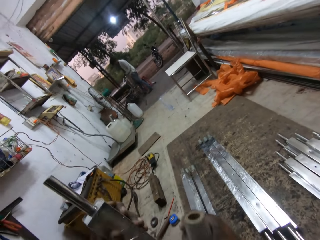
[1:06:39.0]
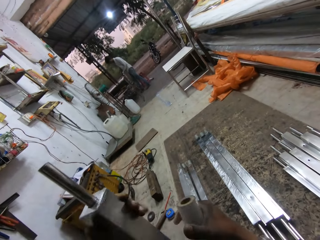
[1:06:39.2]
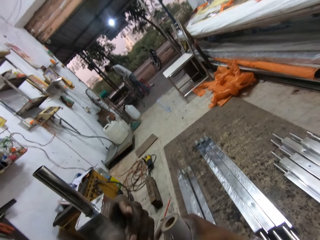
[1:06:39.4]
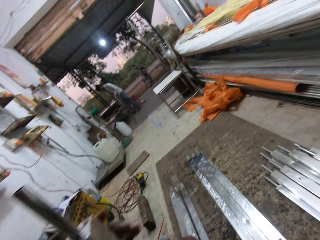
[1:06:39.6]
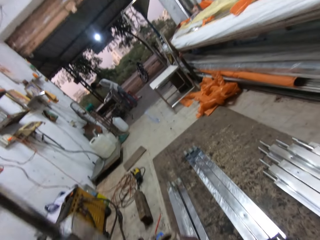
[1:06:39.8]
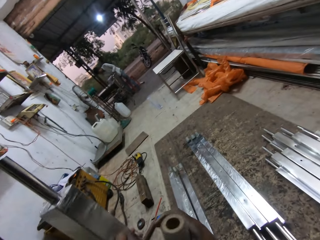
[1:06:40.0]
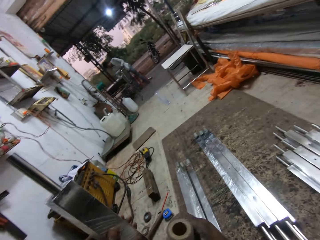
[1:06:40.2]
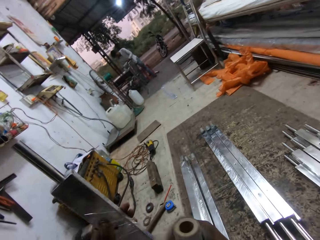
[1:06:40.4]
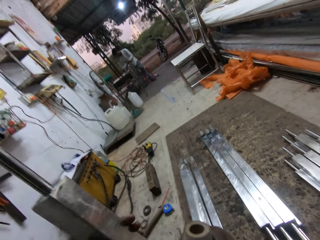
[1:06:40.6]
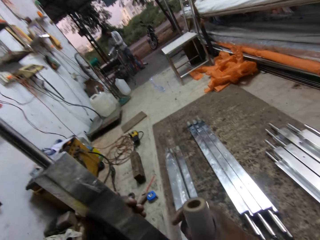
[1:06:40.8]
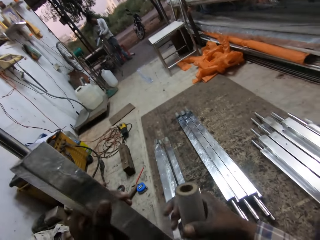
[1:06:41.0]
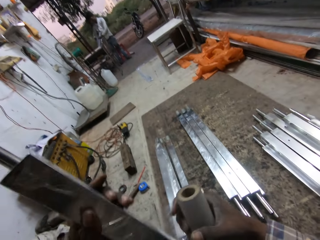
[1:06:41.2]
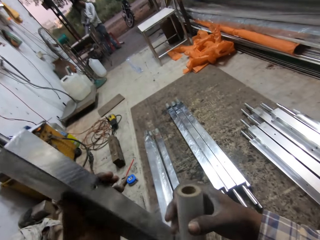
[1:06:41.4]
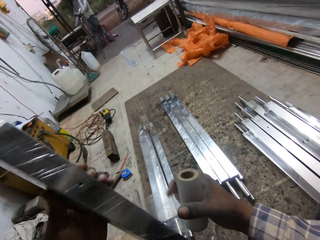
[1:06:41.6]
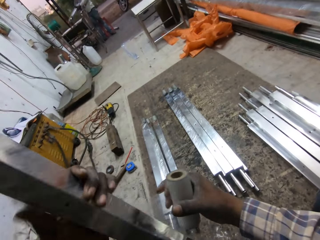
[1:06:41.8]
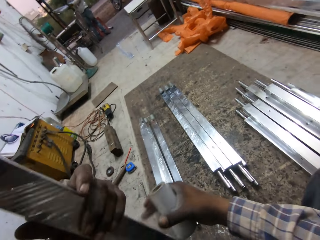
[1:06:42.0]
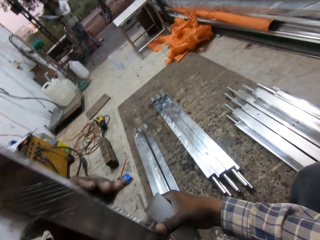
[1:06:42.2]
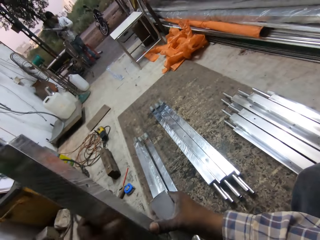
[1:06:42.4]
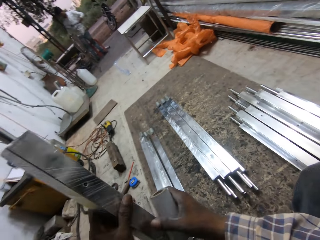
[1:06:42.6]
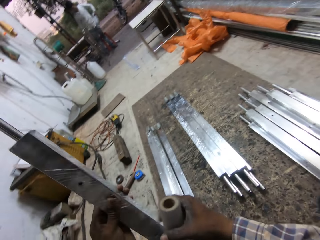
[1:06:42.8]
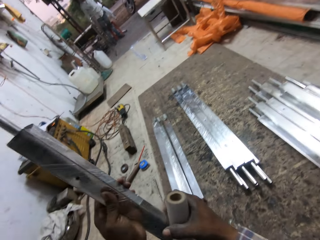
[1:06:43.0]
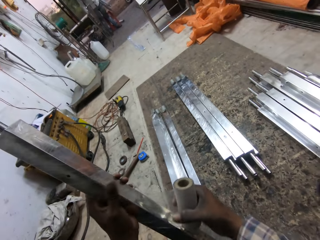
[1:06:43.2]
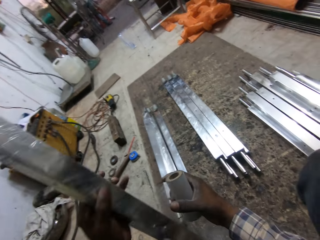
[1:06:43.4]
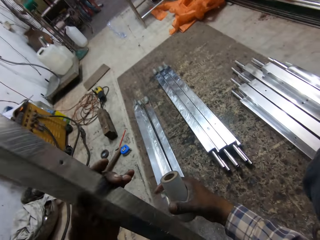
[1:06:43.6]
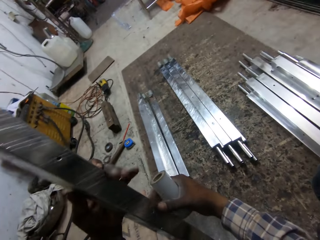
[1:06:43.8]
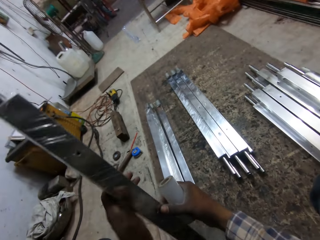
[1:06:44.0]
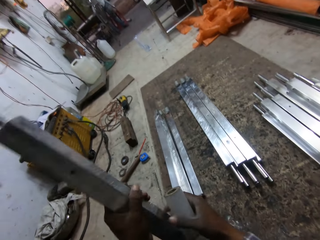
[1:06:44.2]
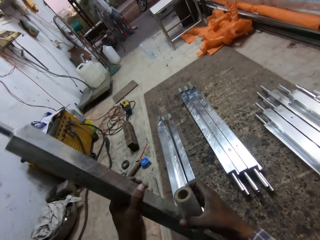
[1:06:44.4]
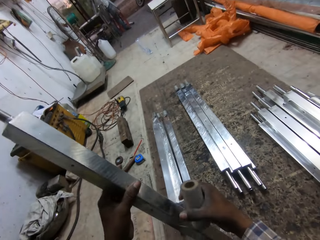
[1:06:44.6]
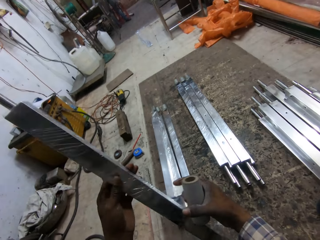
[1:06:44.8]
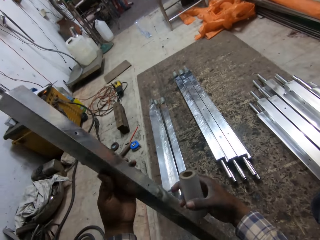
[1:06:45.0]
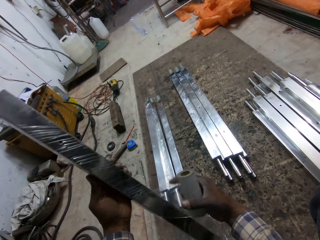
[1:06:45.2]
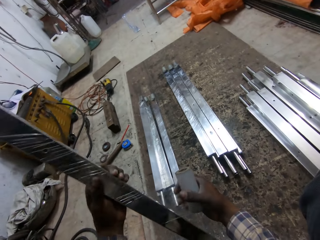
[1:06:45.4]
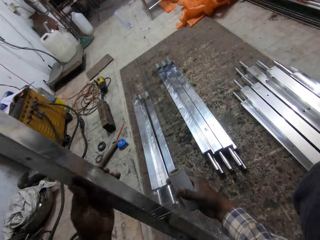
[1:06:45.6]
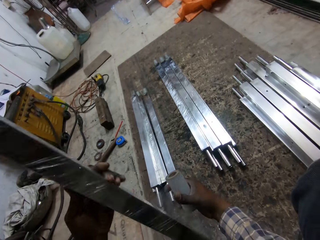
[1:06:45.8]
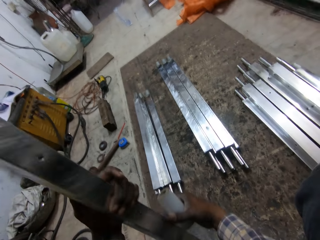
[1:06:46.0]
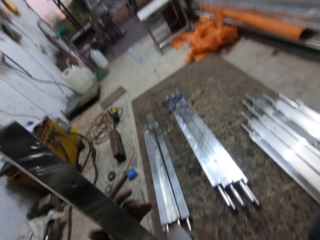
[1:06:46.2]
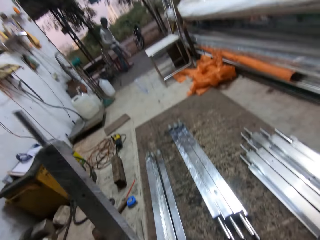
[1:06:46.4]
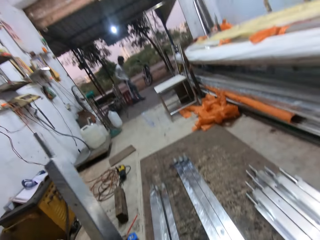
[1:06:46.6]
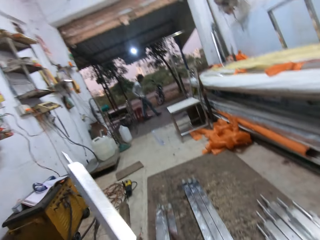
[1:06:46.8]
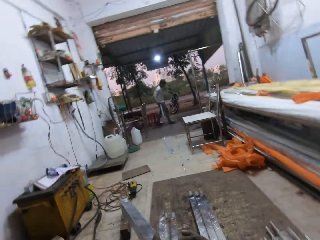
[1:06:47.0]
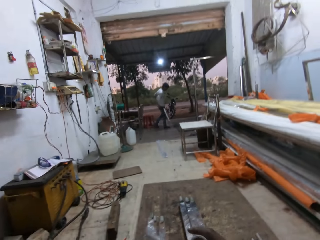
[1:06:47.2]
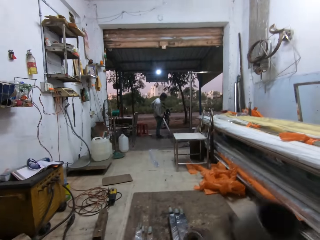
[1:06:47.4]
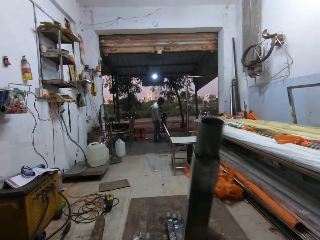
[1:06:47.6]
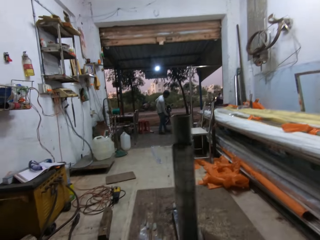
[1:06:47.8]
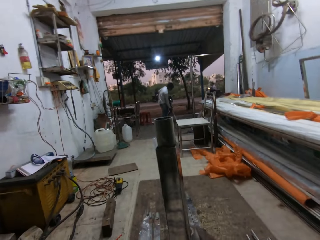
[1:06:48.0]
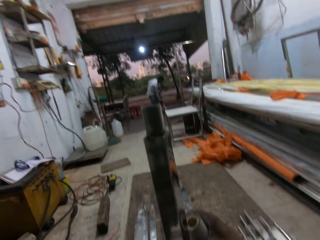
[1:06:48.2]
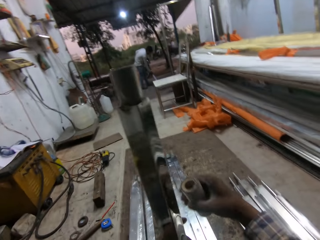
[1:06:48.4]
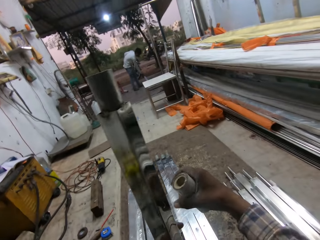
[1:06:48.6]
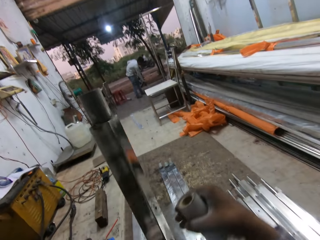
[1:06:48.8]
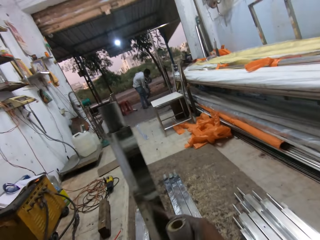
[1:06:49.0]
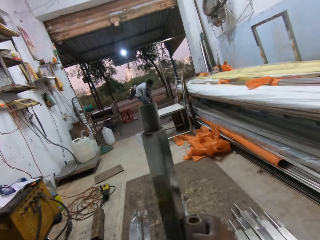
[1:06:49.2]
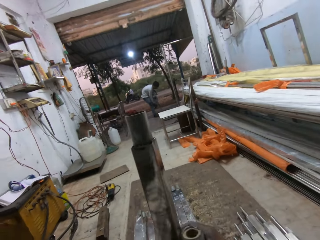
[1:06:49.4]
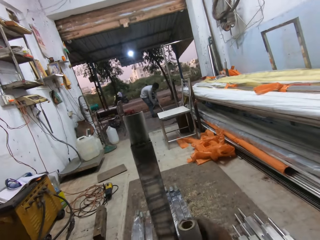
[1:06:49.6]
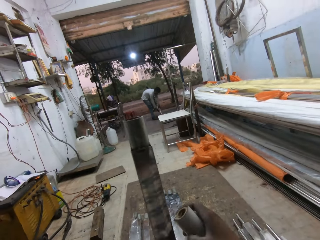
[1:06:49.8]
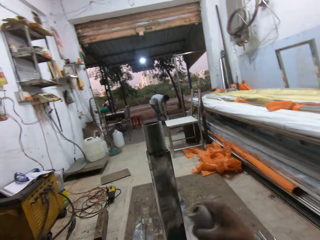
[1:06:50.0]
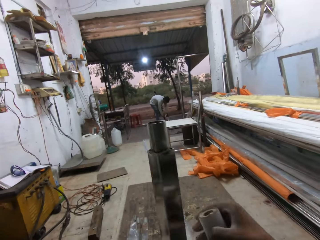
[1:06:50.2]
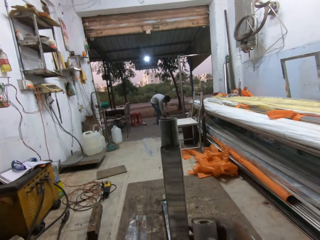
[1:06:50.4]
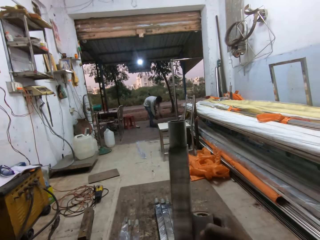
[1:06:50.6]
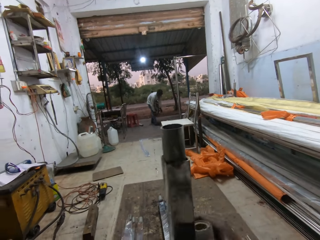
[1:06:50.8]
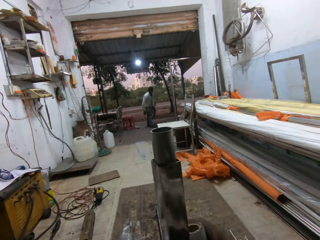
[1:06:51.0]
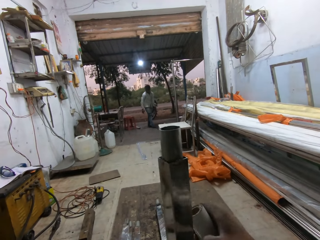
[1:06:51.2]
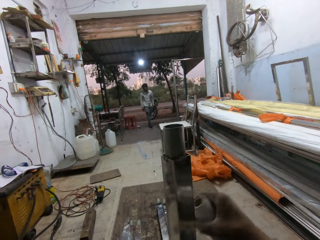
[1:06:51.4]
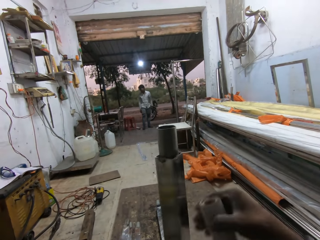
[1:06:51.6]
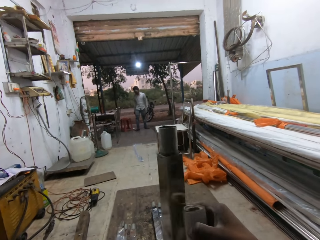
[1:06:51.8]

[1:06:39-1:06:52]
The man picks some square steel rods from the table with his right hand and passes the square steel rods from his right hand to his left hand. The camera wearer turns the steel metal. The man places the square steel rods in his hands on the floor. The camera wearer wraps the steel metal with the tape.

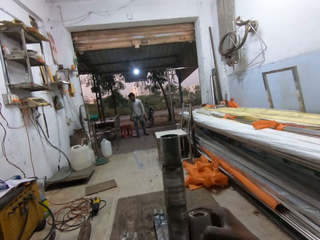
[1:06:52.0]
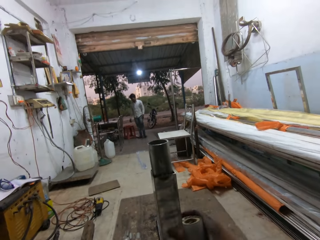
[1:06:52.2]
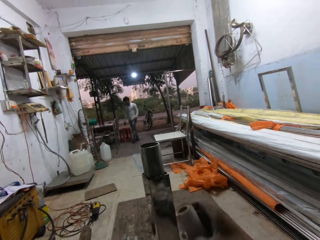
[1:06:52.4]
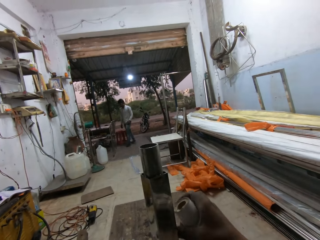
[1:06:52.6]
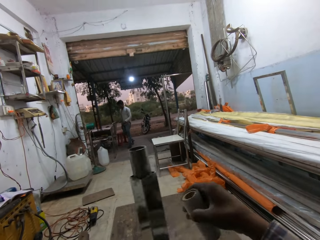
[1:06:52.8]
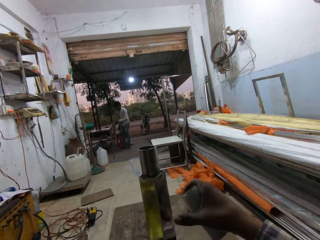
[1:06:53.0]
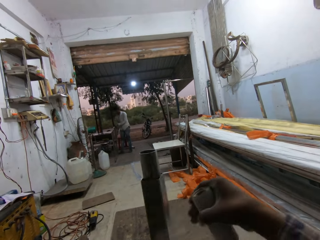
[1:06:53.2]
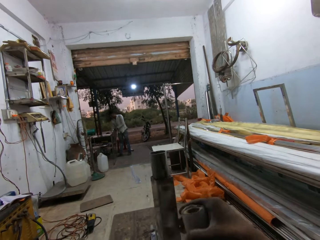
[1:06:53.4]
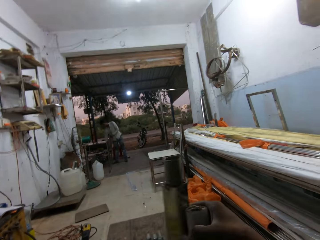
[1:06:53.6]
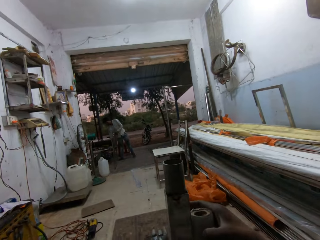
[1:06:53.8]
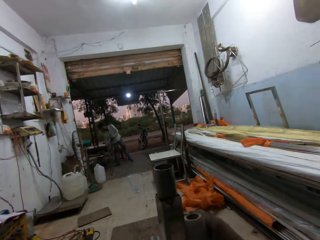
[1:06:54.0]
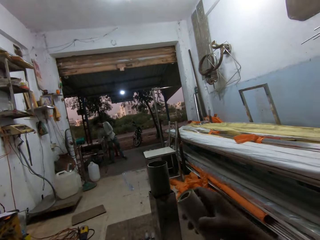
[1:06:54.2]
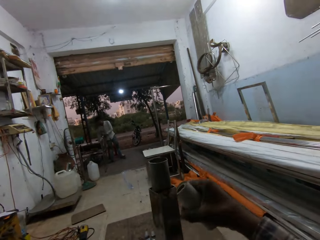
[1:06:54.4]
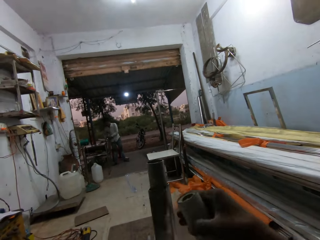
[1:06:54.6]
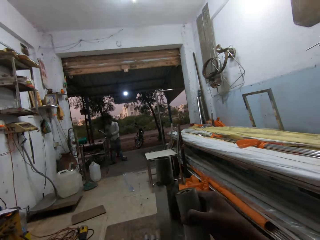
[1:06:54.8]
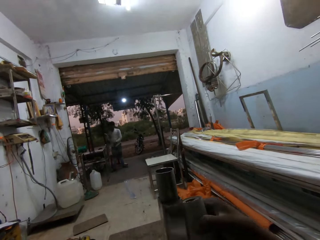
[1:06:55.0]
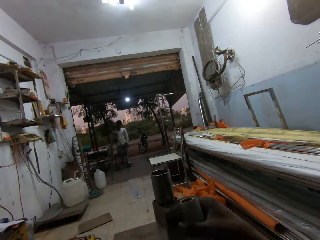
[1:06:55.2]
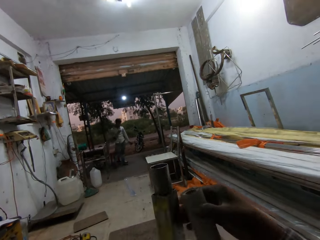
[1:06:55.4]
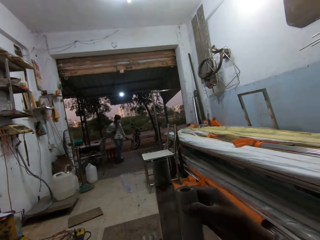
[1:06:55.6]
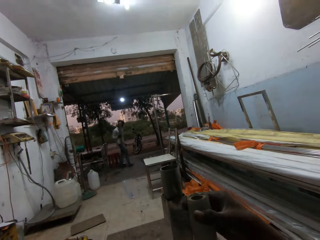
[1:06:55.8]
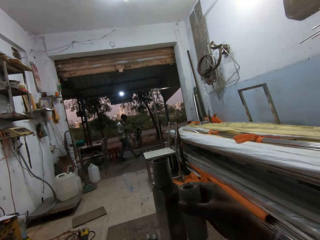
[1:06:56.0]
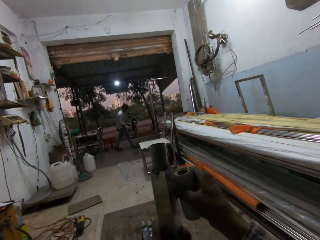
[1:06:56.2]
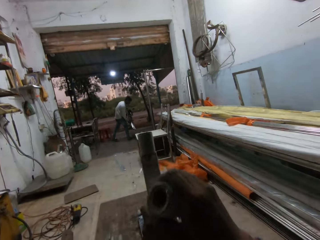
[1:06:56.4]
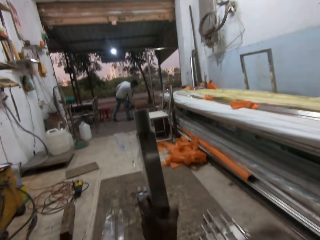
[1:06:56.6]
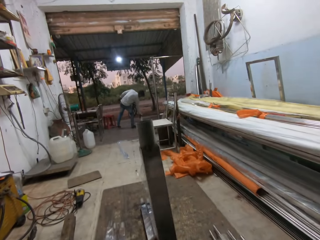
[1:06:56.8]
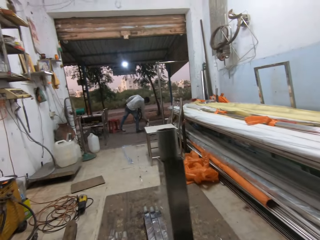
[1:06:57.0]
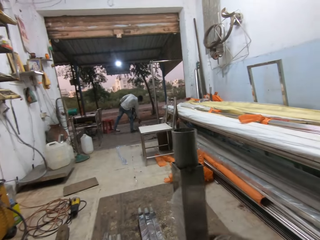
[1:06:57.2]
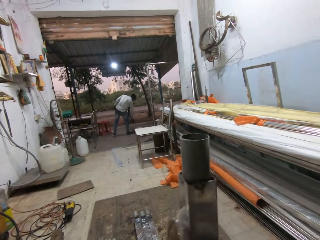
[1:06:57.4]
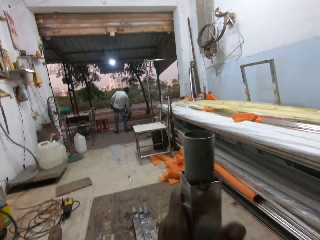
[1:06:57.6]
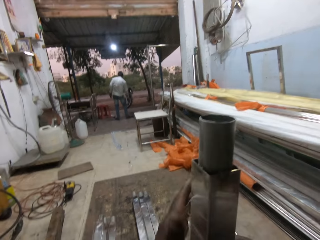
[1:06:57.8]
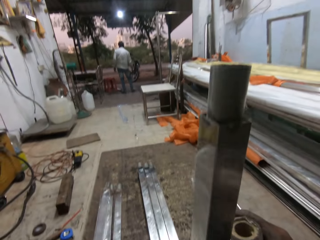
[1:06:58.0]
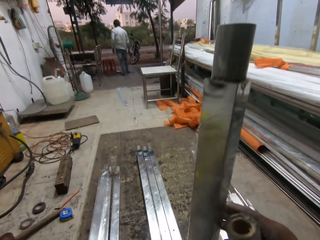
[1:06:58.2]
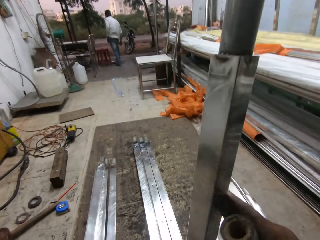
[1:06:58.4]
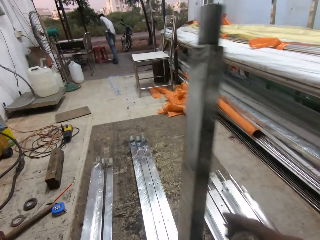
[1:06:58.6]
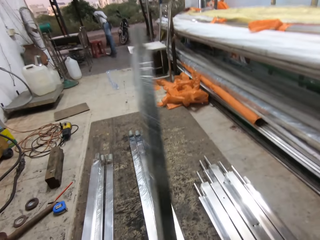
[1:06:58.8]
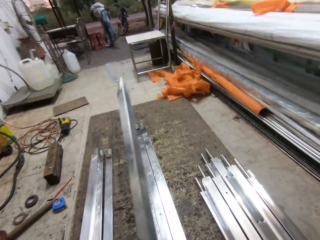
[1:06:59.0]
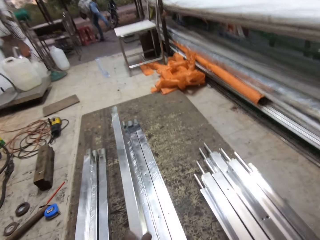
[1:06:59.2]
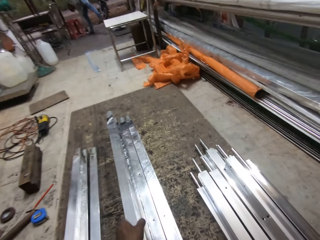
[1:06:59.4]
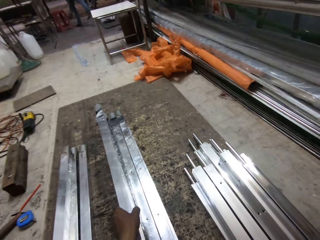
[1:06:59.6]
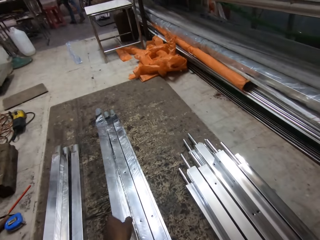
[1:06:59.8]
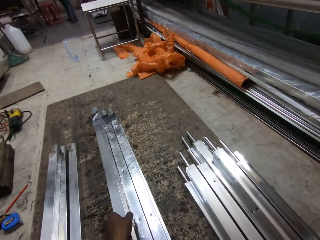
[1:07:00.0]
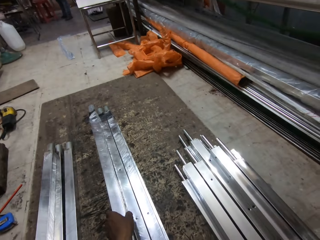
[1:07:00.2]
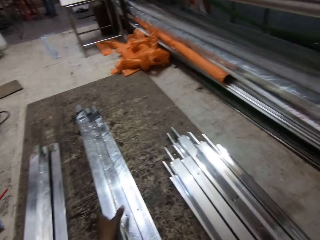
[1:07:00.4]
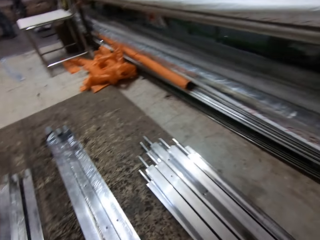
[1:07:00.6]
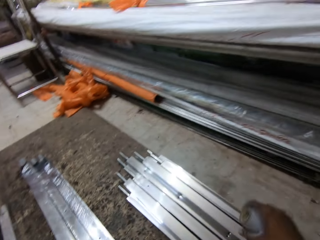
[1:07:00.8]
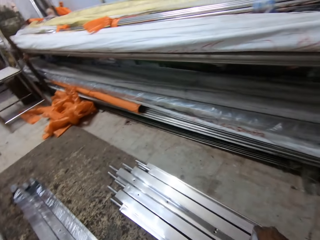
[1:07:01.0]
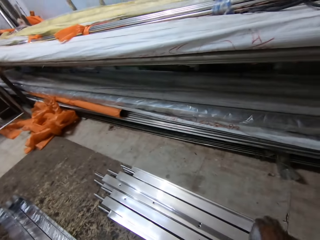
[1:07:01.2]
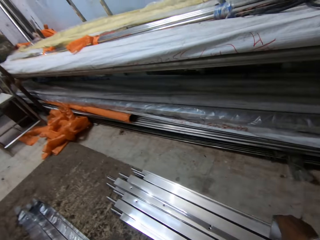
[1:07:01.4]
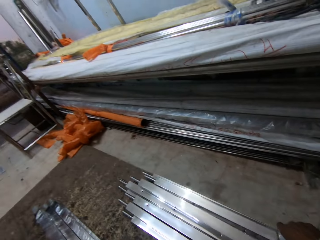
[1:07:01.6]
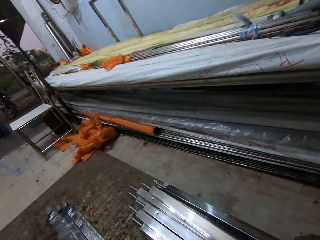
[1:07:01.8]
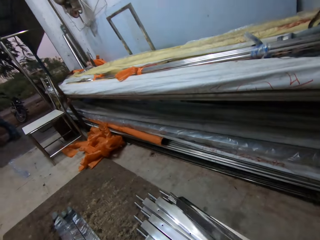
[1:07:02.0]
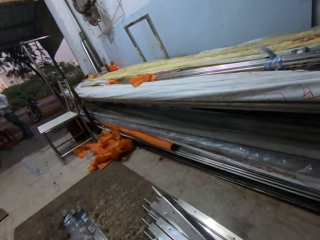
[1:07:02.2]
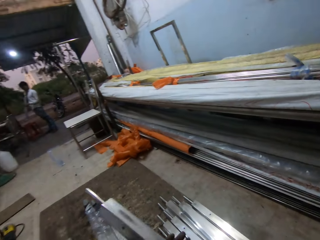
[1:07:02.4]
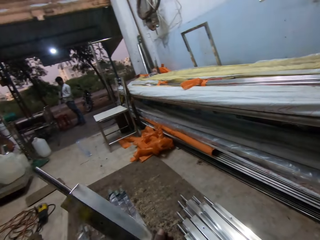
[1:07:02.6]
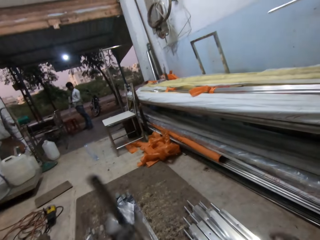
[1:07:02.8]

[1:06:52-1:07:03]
The man picks a square steel rod from the table with his right hand. The camera wearer tears the tape off the steel metal. The man places the square steel rod in his right hand on the floor. The camera wearer places the square steel rod in his left hand on the square steel rods on the board. He picks a square steel rod from the square steels on the board with his right hand and passes the square steel rod from his right hand to his left hand.
